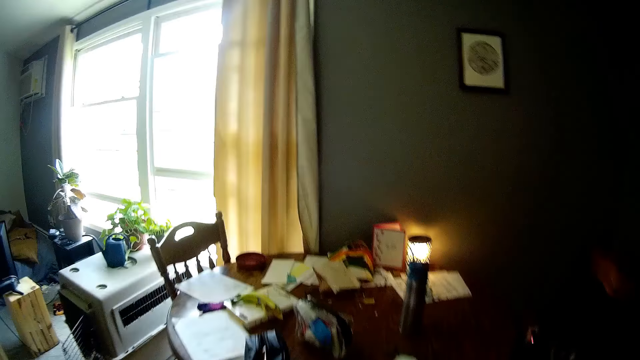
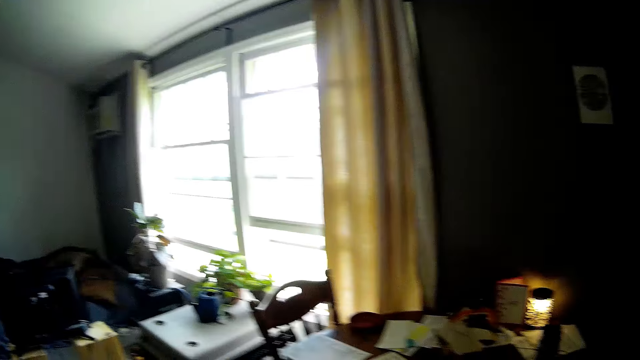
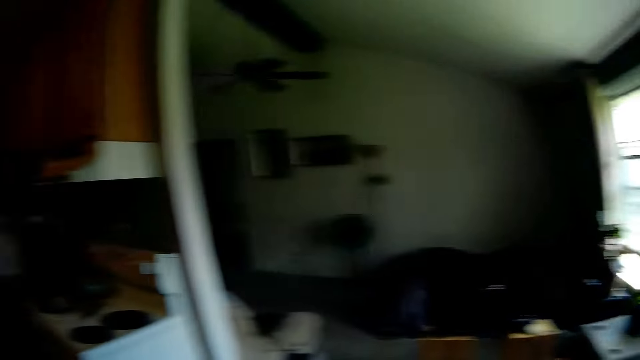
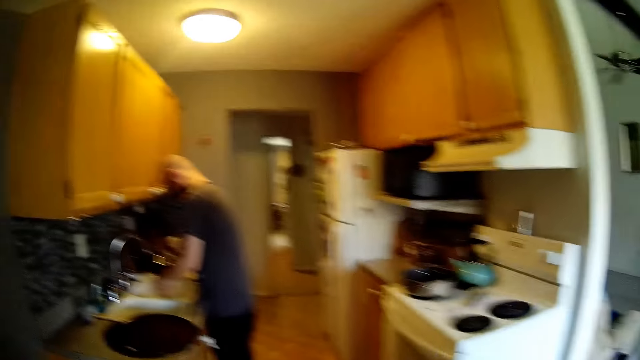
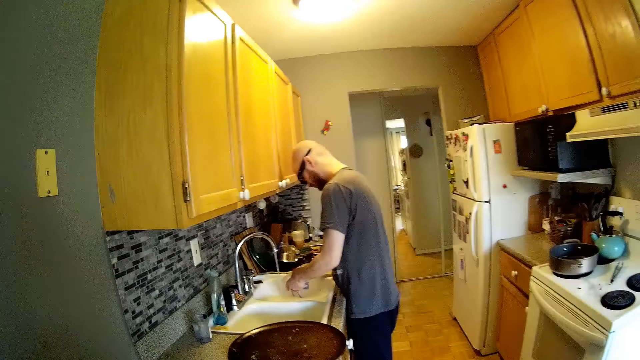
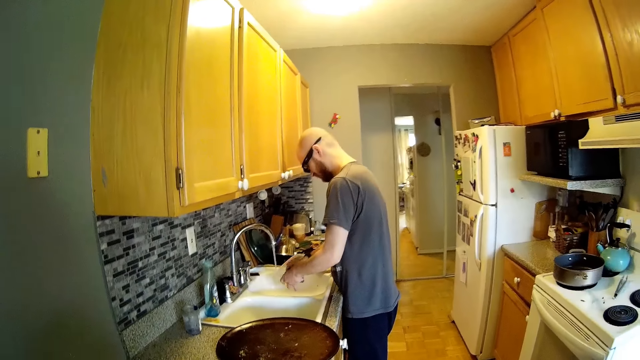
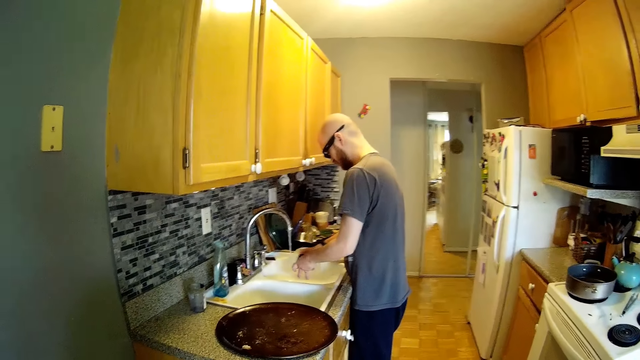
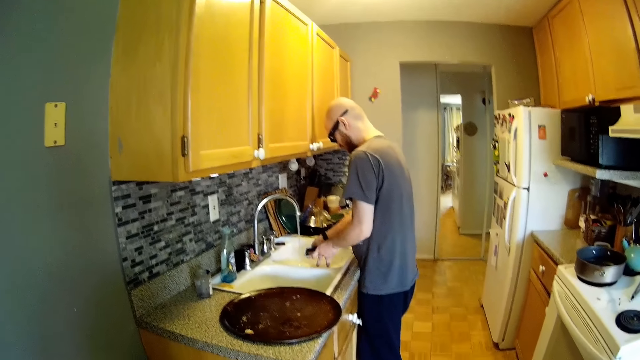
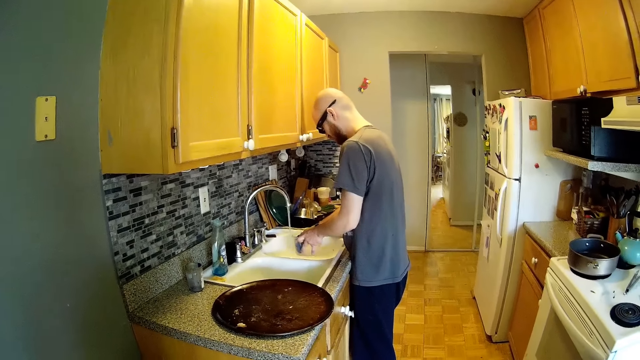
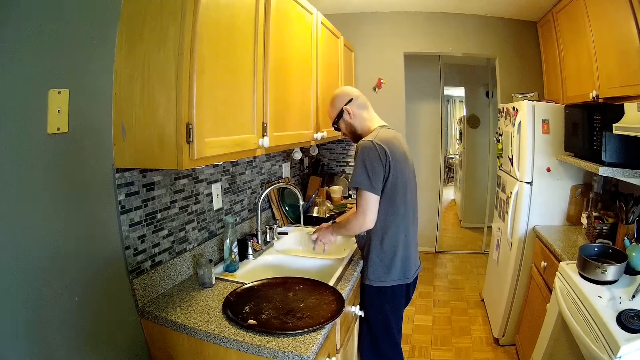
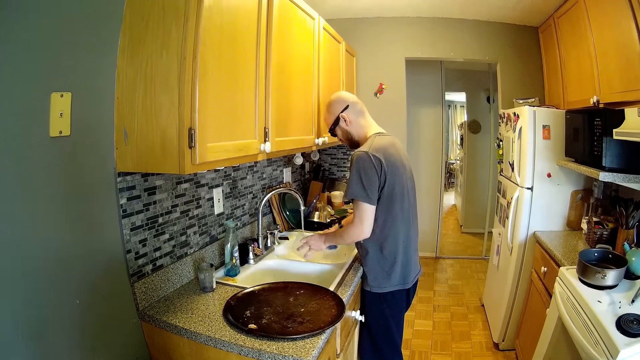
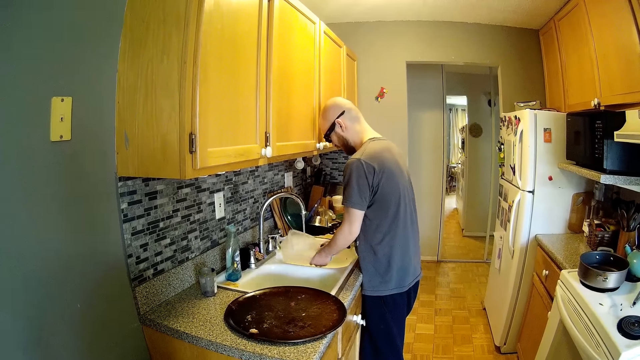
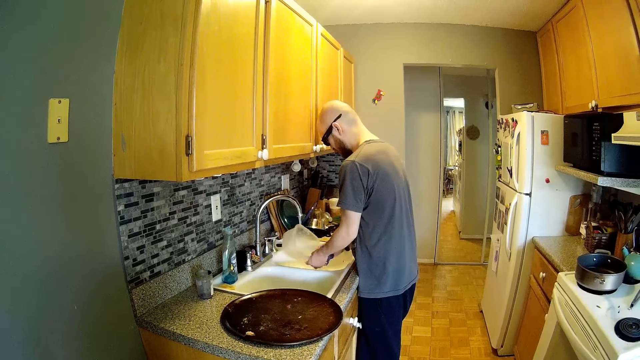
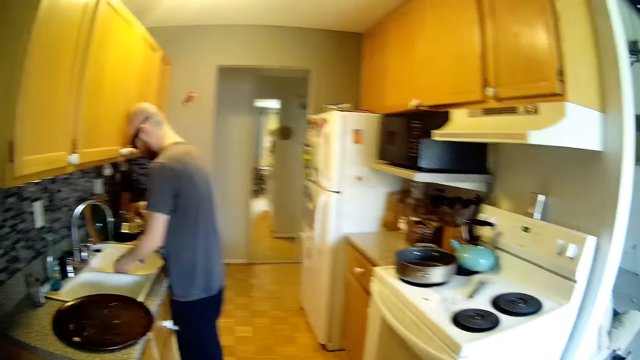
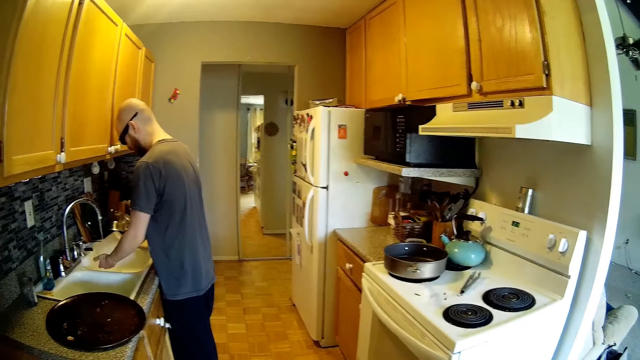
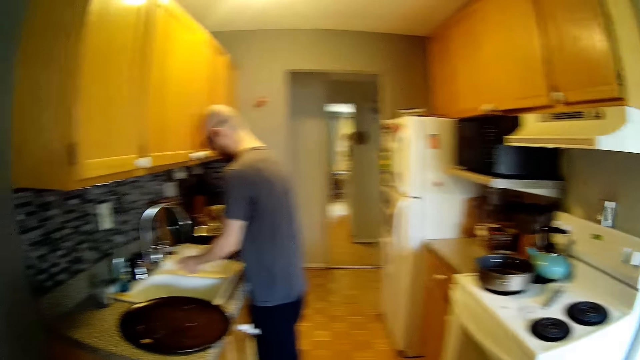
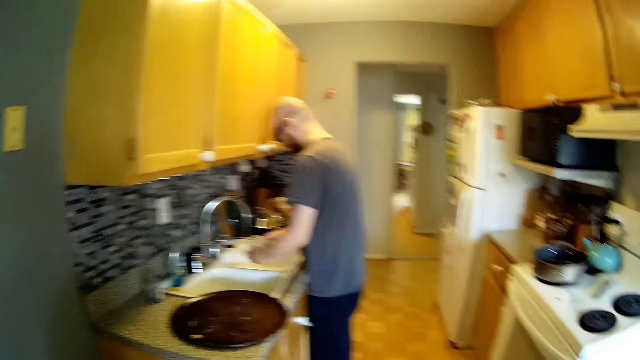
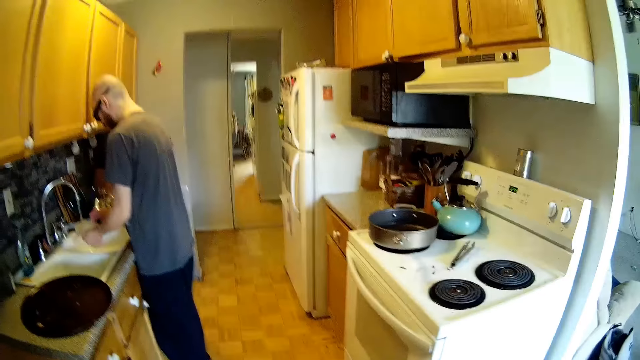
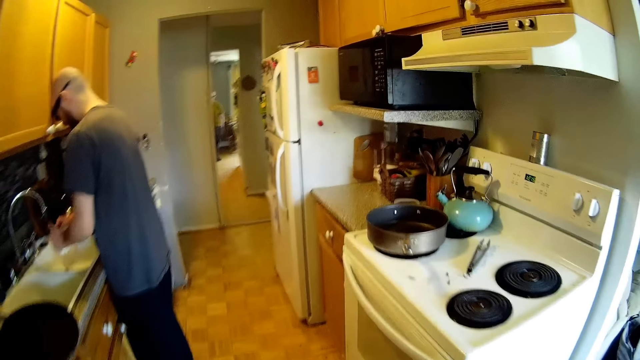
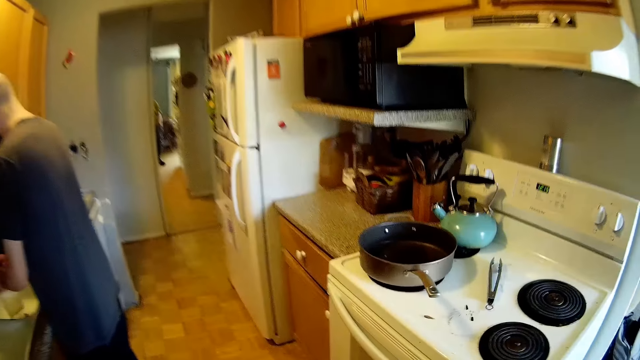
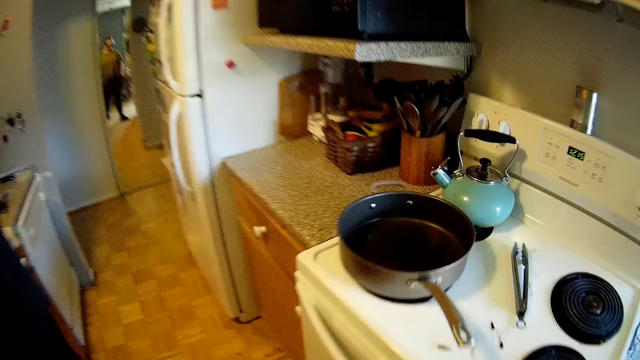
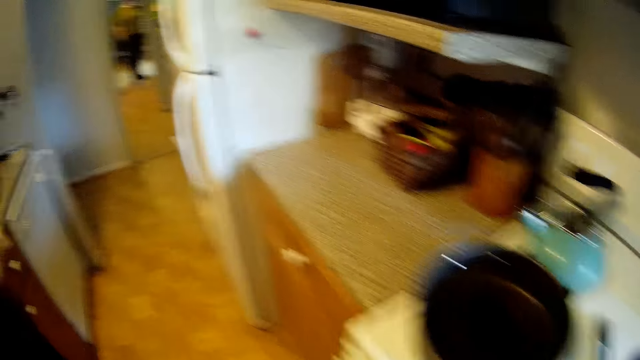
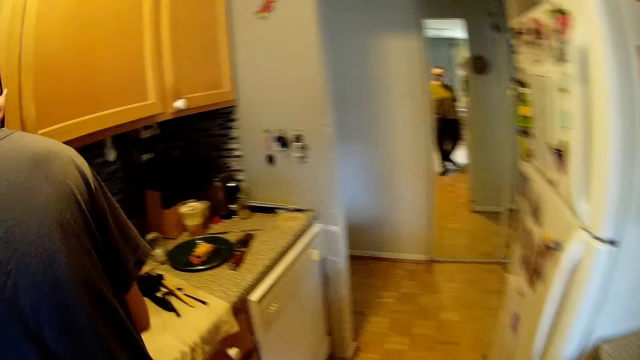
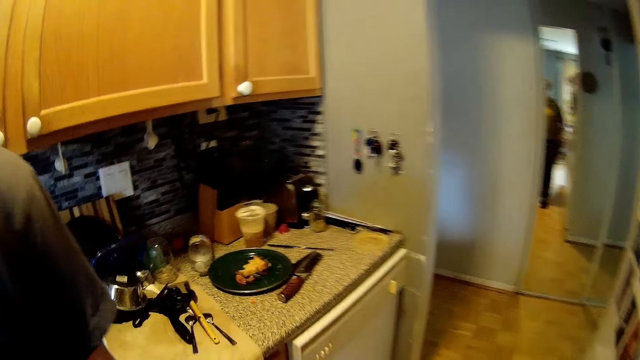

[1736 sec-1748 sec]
A man washes a plastic bowl under the running tap with the sponge in his right hand.

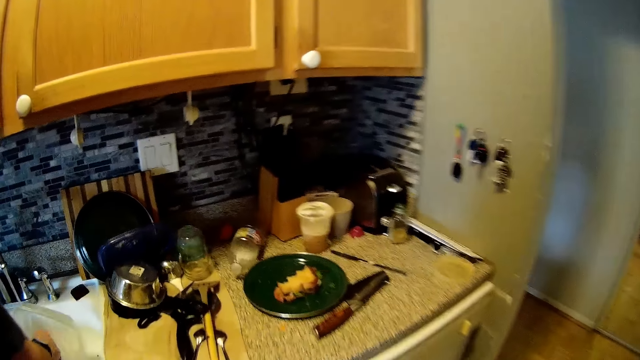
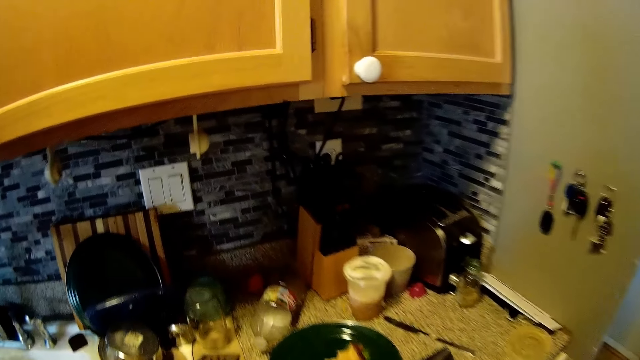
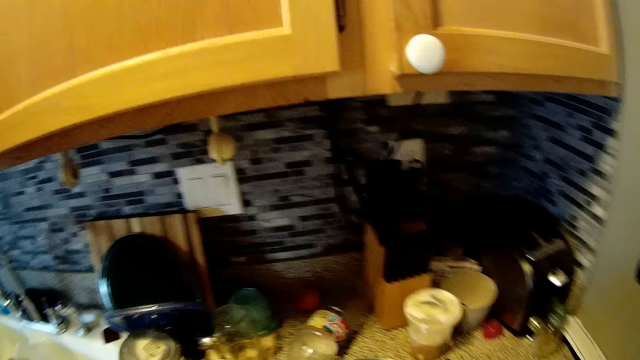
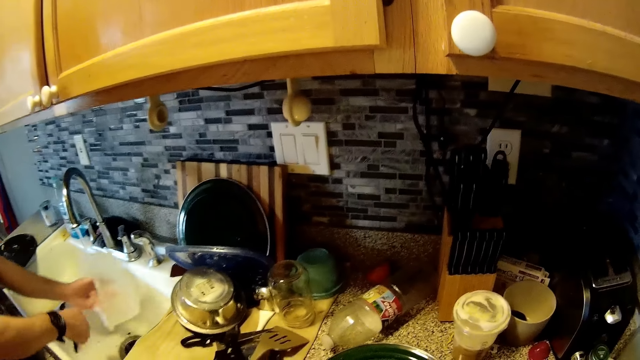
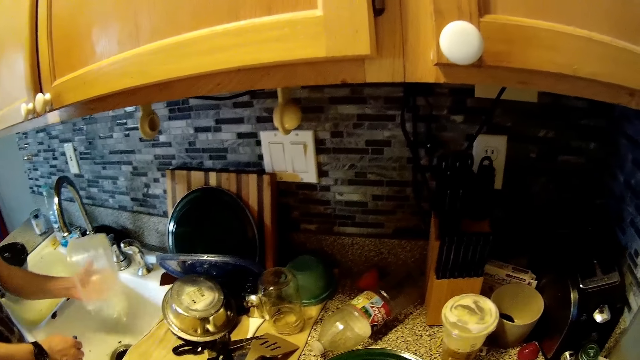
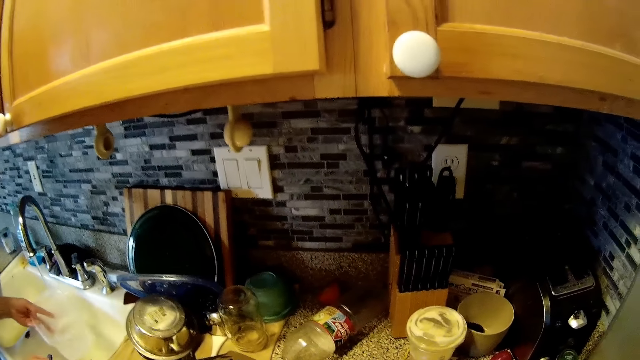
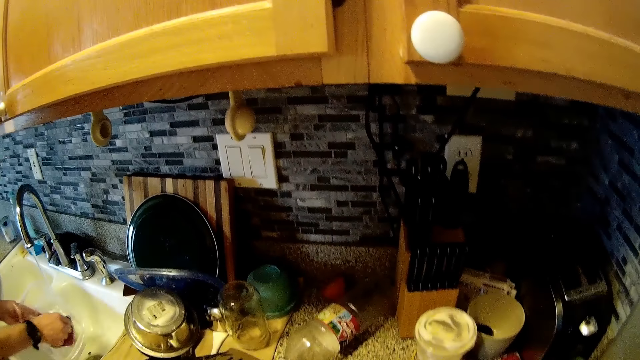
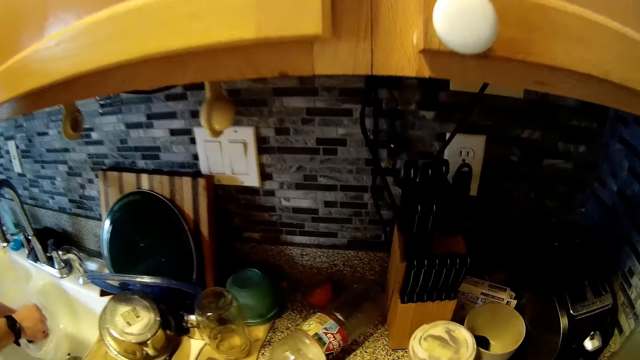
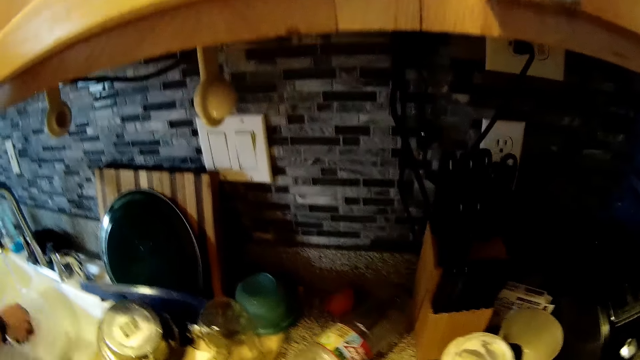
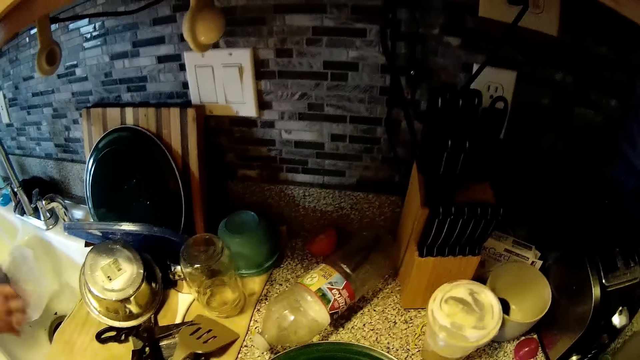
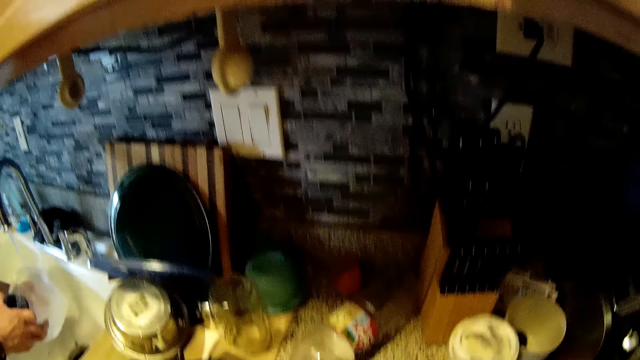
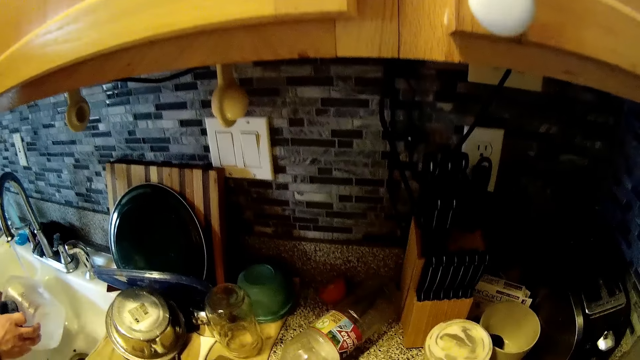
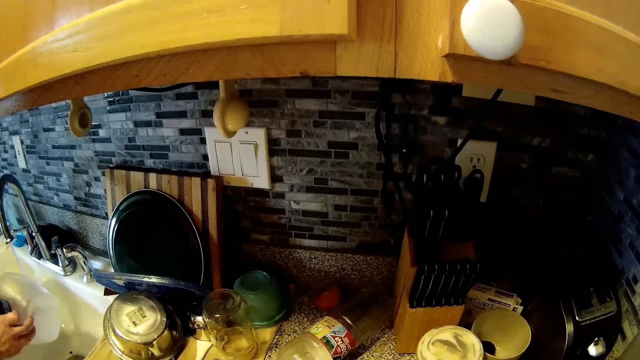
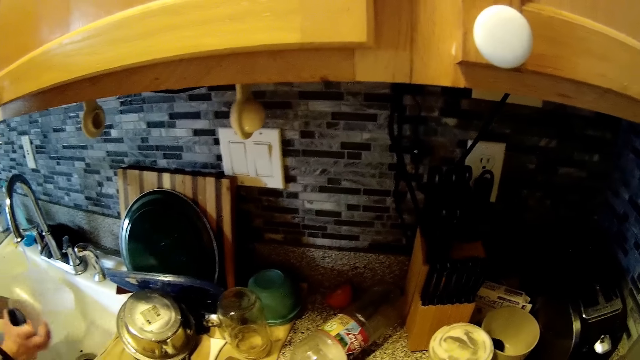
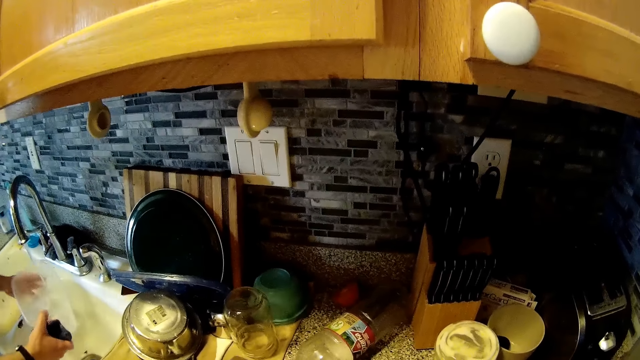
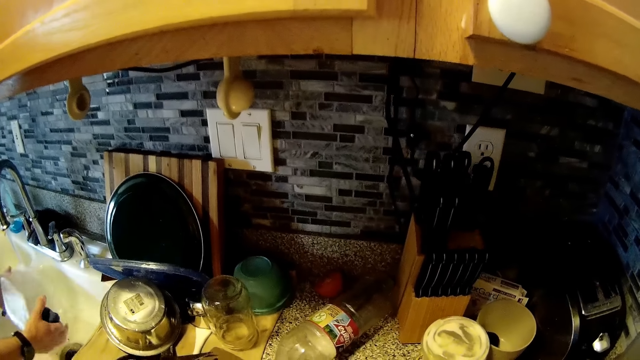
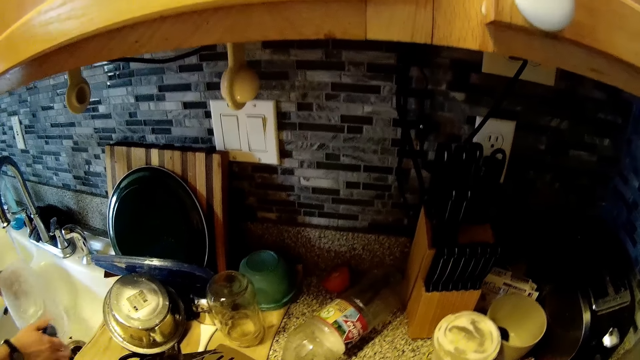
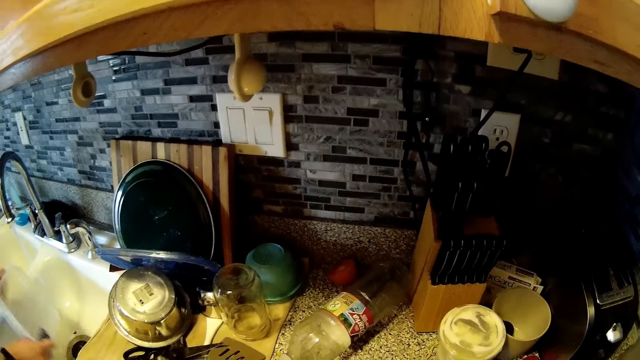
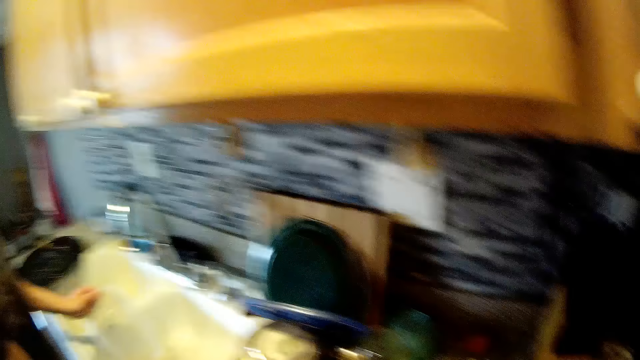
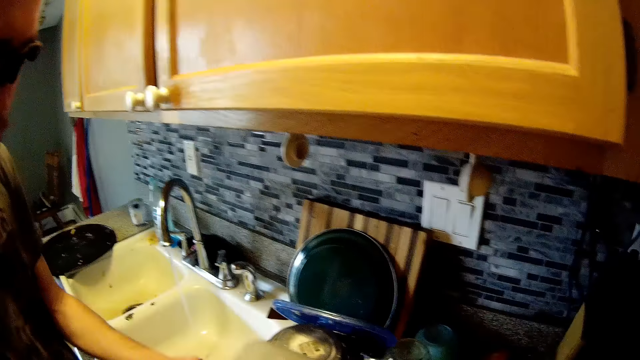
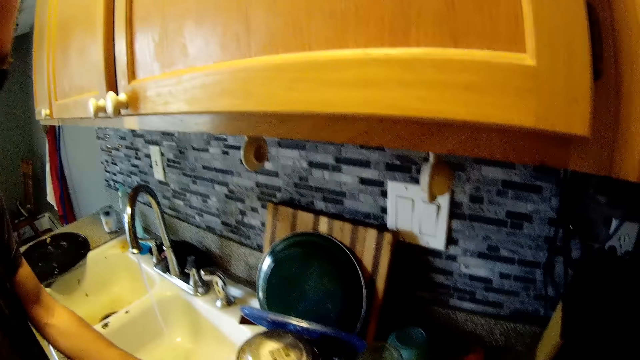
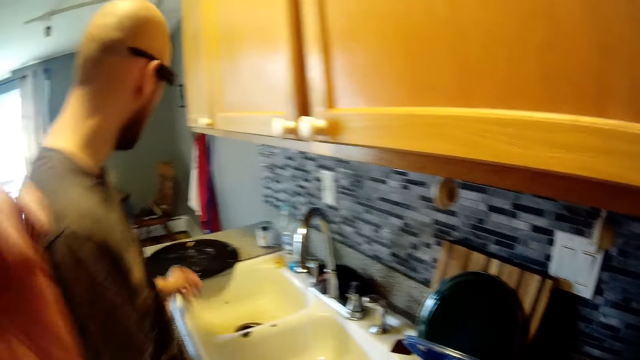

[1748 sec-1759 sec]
The camera wearer talks with a man. The man places the plastic bowl on the kitchen counter with his left hand.
